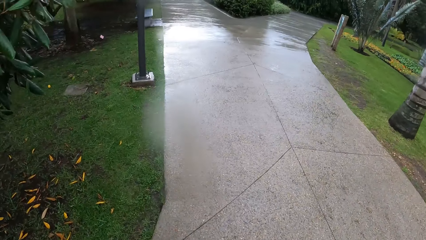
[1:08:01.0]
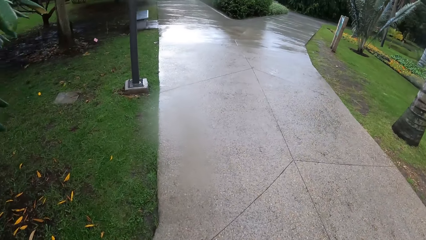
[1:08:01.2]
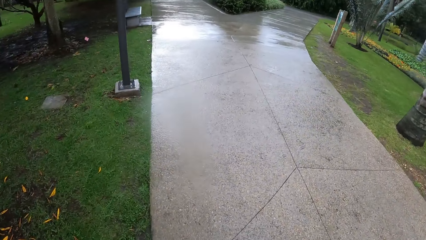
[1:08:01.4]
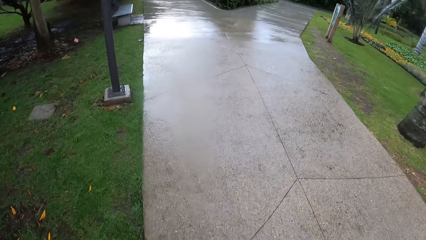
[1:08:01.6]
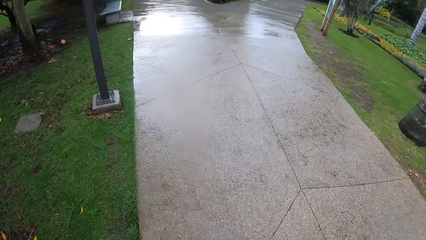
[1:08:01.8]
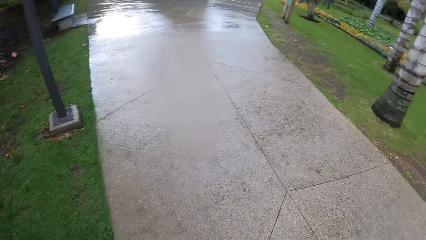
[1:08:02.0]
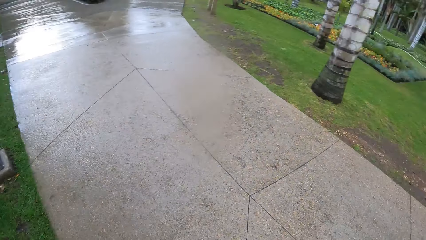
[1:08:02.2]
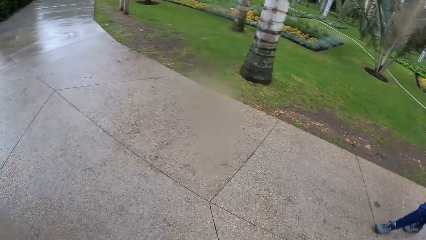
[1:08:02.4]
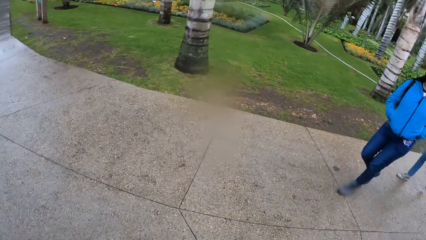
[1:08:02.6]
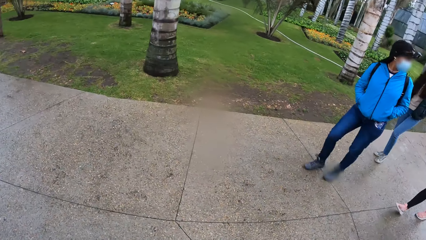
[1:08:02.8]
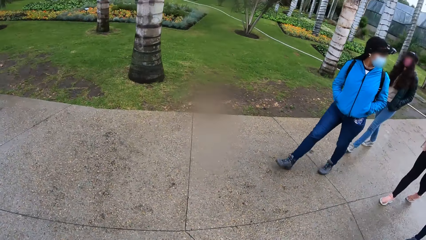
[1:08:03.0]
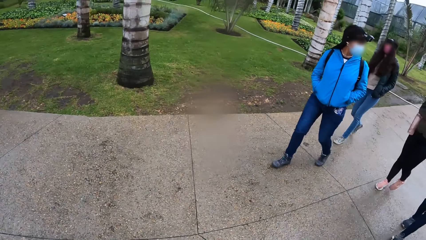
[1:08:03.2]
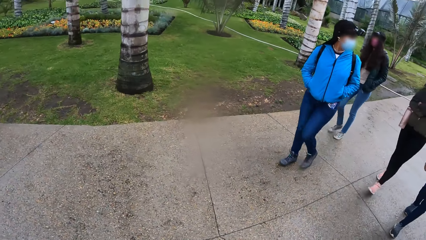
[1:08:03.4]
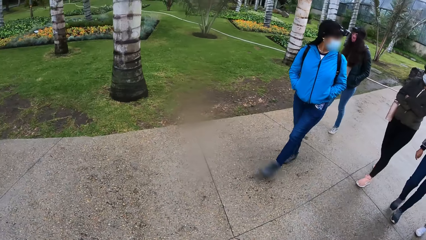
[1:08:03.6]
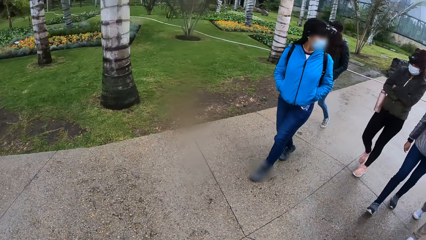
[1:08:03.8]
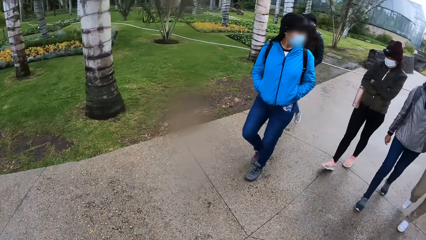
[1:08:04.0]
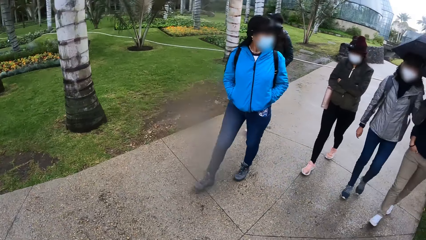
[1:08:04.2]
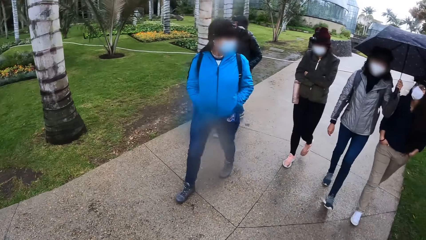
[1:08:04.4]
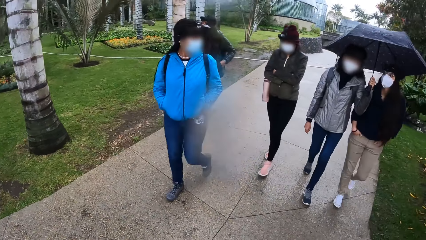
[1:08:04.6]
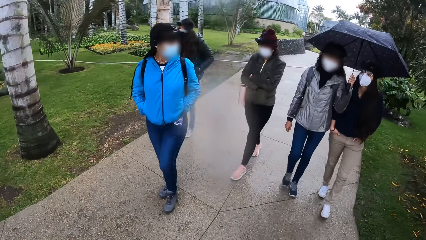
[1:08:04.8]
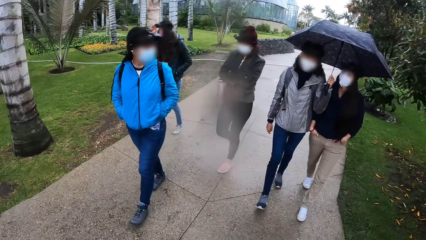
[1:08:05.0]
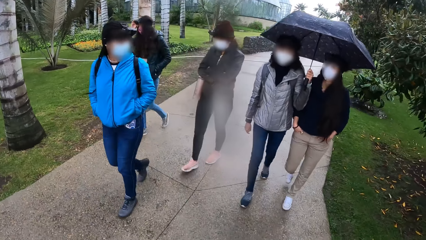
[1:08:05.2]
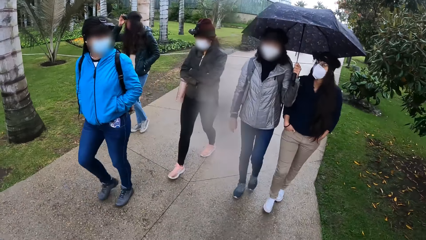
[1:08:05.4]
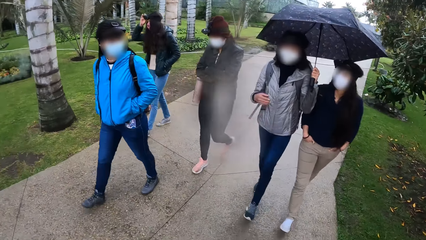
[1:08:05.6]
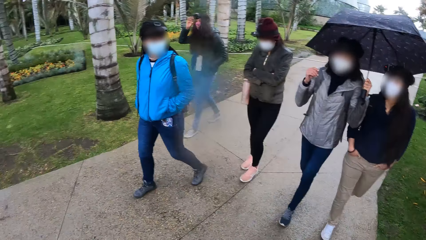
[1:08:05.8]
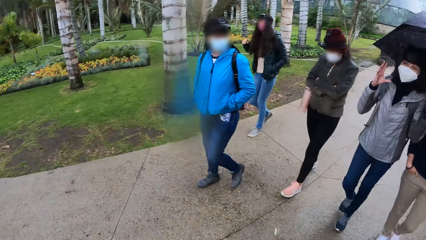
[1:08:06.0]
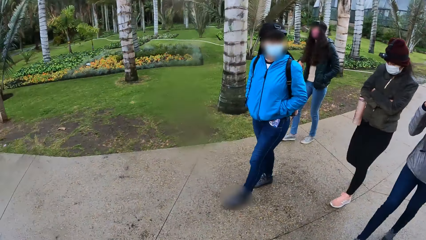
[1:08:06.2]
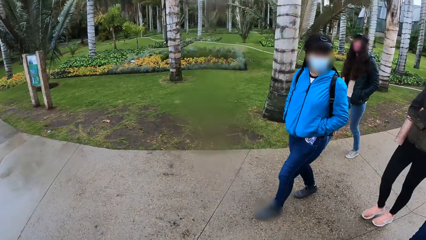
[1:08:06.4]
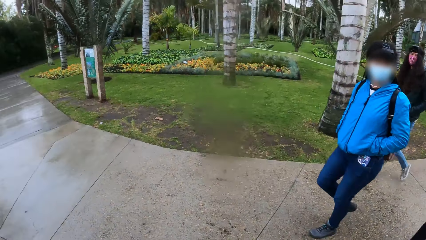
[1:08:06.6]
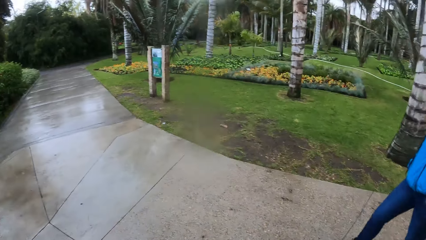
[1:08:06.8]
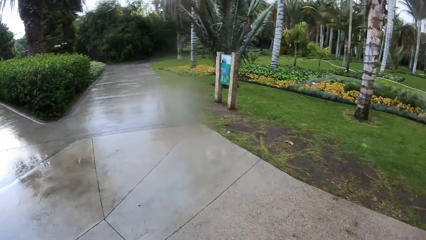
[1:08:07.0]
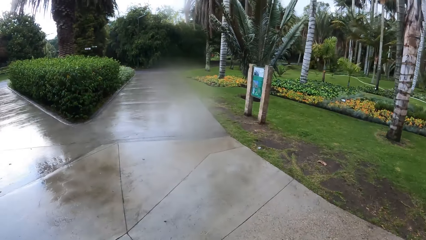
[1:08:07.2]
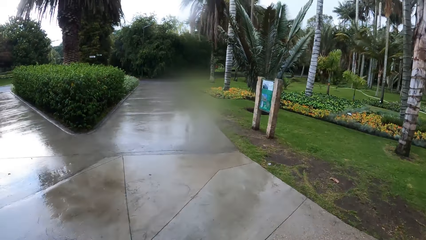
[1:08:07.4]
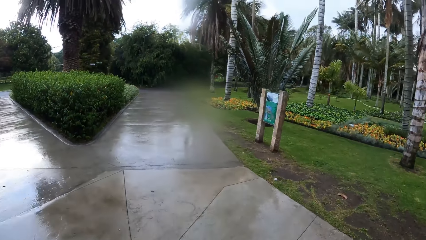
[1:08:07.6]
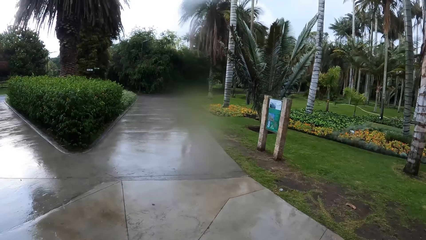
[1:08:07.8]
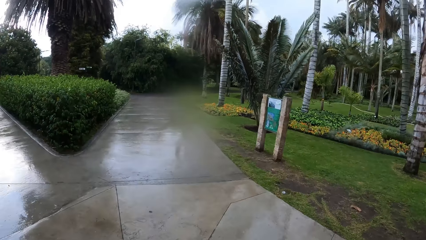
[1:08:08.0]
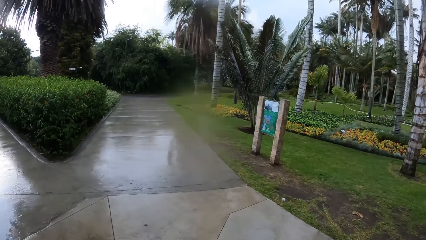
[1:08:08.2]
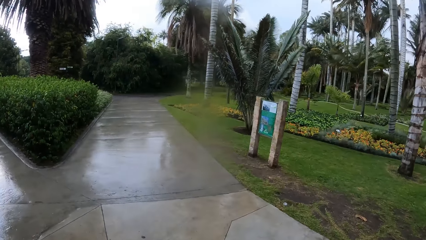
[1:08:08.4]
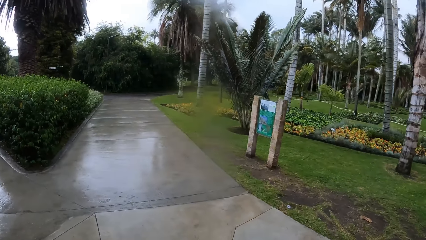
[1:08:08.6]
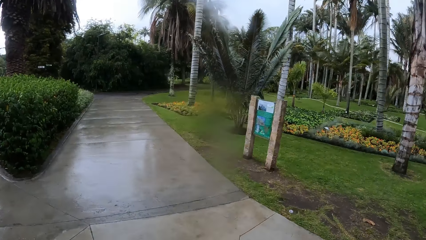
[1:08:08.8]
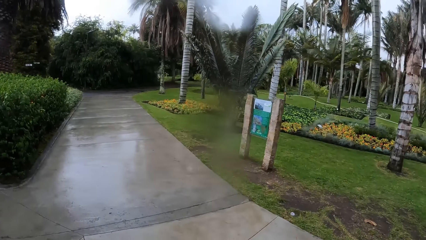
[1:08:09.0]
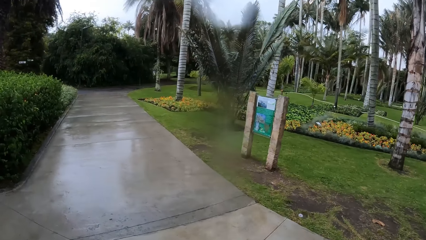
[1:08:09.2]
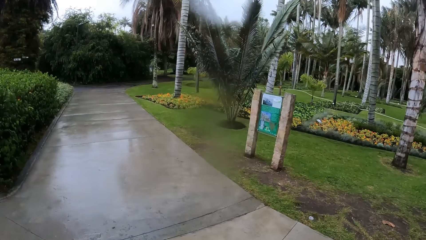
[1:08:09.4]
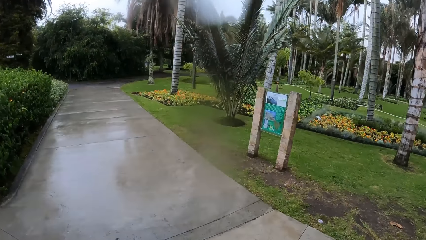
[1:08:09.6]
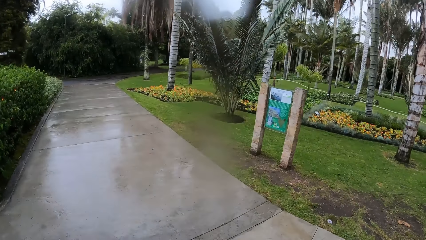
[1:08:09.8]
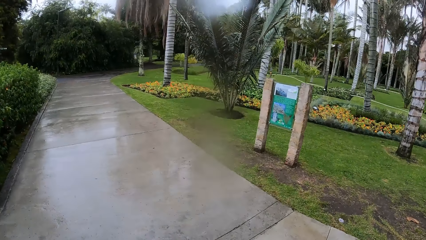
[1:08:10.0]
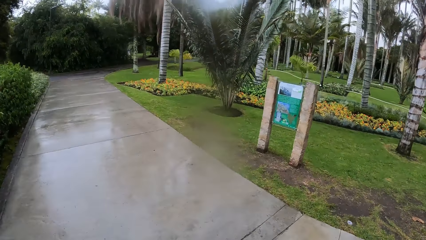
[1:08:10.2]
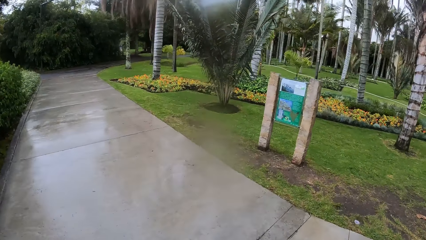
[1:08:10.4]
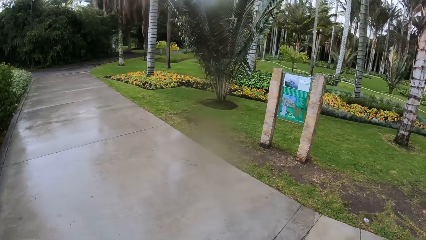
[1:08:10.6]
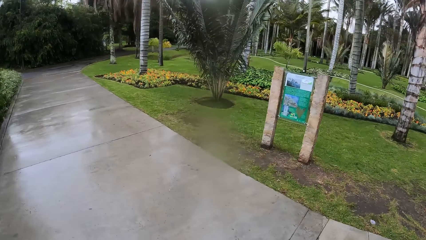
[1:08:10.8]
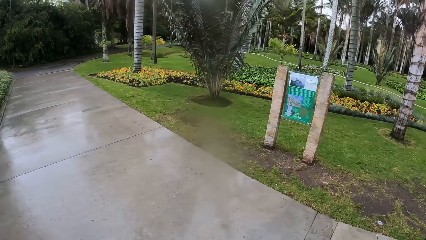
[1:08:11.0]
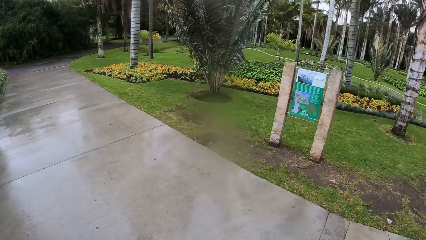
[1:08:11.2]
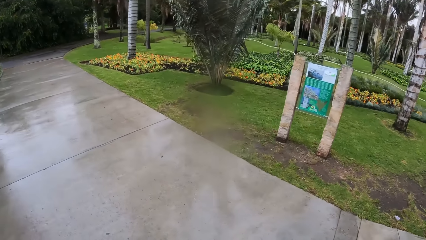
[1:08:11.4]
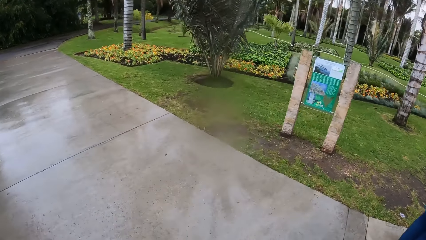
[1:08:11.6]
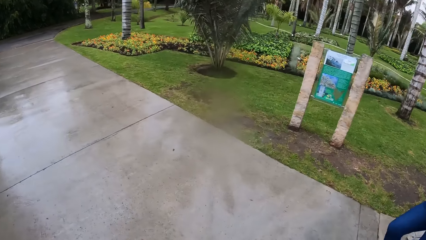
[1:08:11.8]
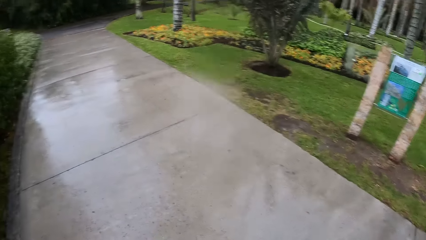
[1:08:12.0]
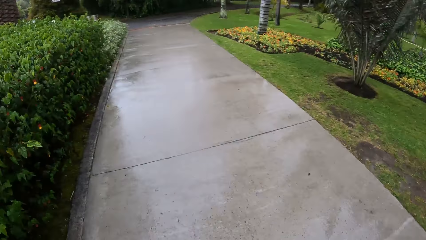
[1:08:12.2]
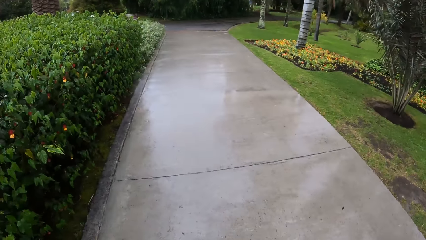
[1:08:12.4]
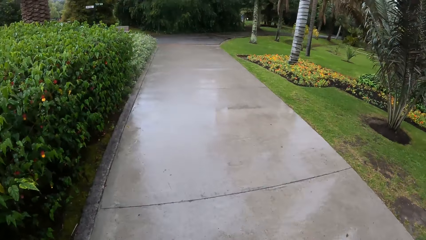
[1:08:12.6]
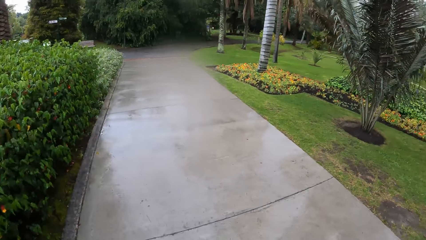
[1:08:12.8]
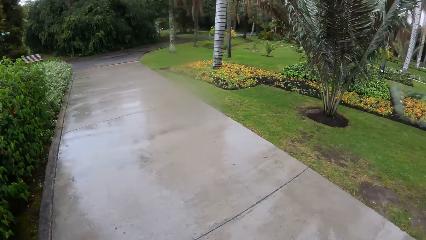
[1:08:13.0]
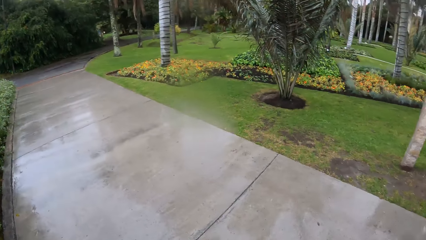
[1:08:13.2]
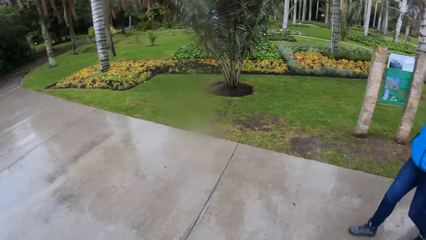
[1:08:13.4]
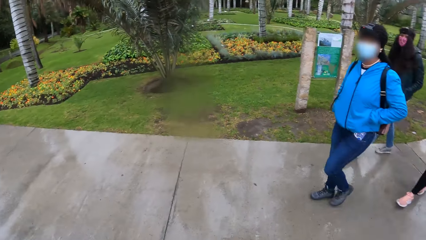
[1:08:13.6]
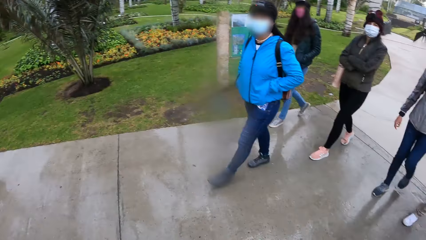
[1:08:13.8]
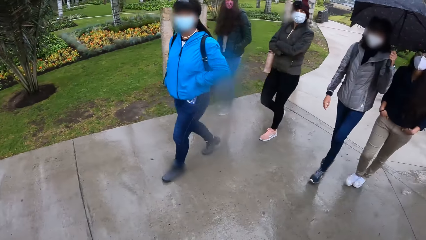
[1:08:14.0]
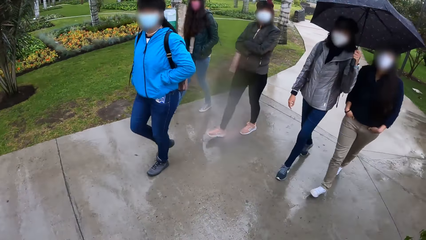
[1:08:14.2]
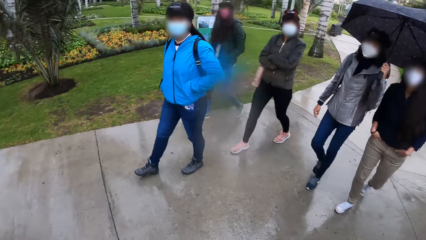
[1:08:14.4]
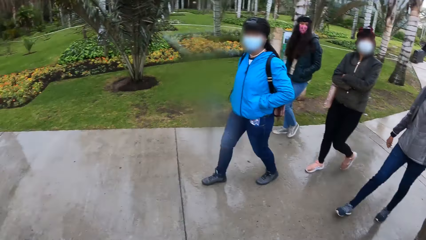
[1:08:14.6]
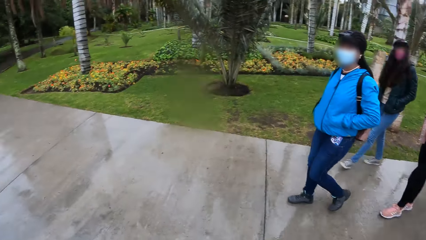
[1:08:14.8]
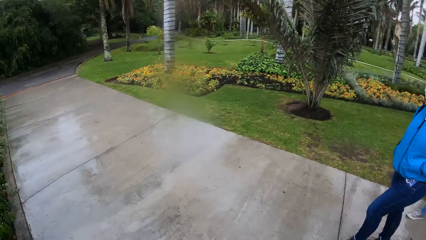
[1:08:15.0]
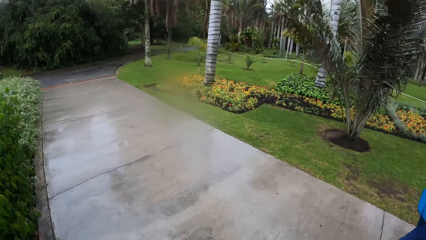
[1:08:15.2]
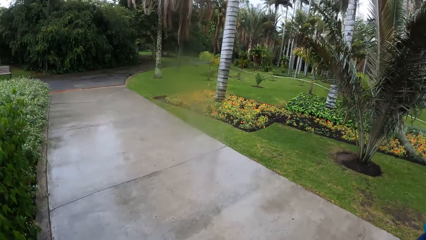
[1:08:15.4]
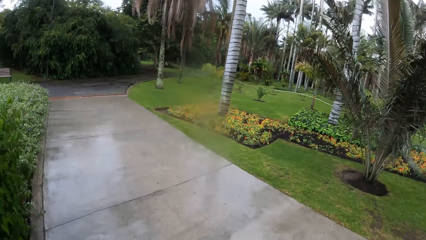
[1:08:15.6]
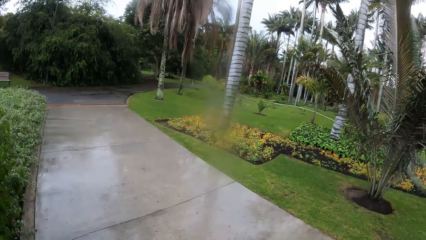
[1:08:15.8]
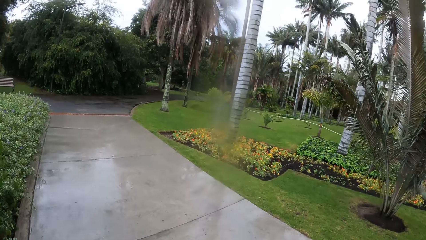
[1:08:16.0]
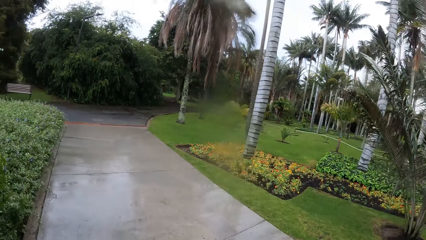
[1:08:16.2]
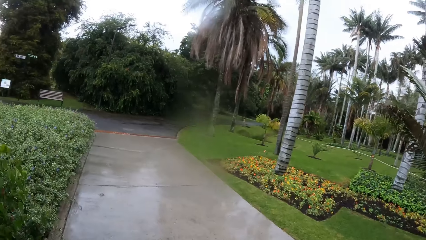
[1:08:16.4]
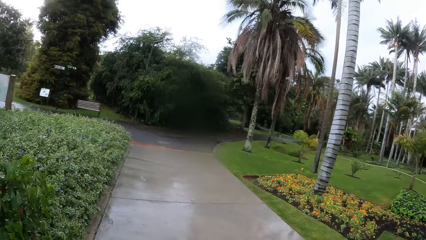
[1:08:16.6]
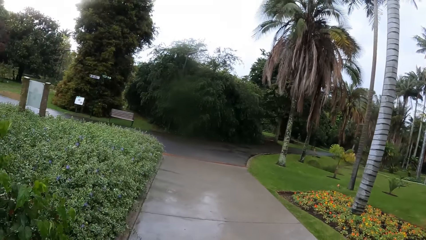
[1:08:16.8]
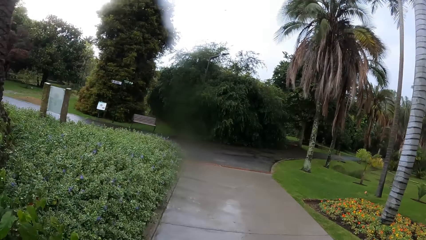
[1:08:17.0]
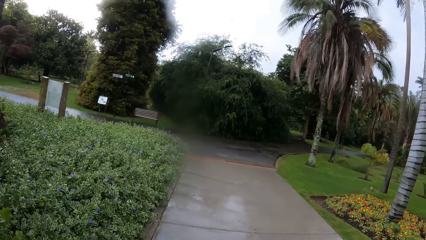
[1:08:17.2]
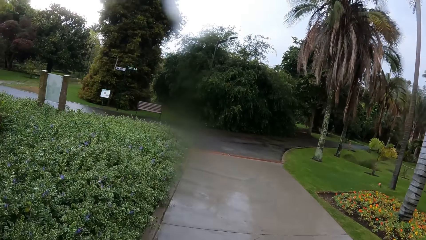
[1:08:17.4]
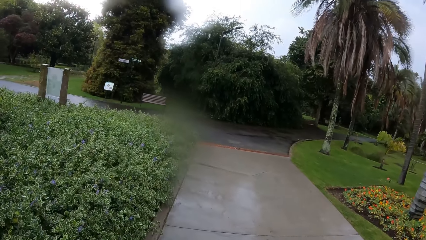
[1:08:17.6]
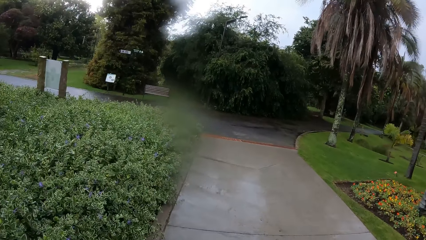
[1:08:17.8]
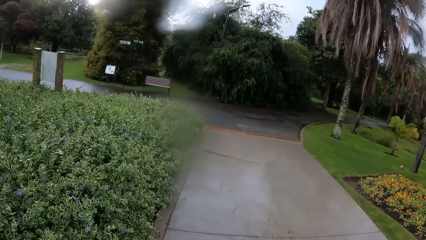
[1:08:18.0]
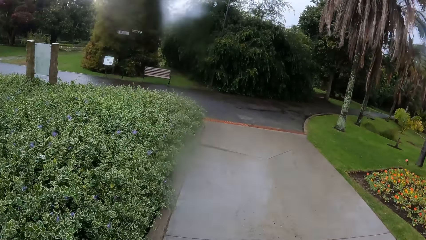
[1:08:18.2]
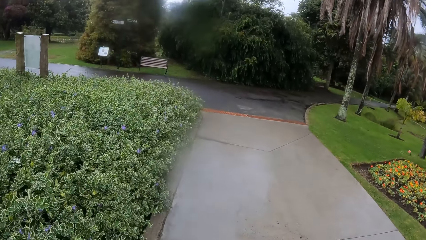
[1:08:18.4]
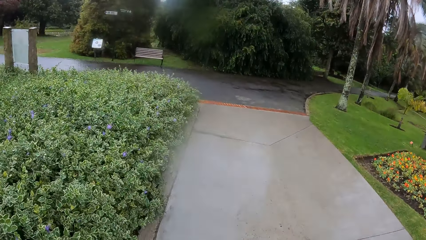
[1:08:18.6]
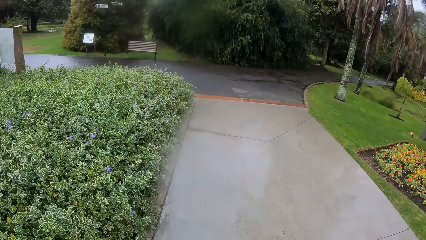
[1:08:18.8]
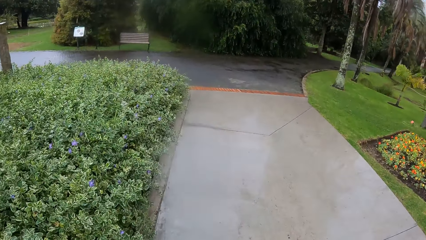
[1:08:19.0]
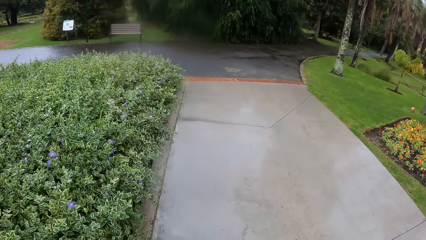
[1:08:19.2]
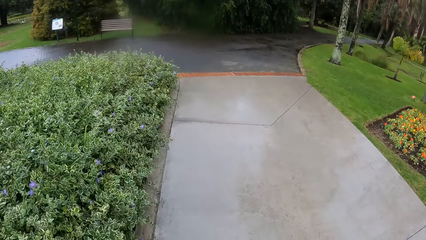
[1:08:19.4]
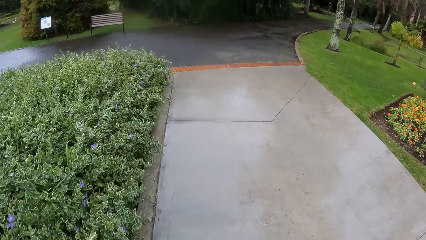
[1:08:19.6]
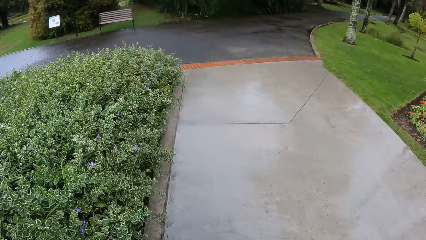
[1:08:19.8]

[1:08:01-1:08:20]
A woman interacts with another woman, a third woman and a fourth woman. A person walks on the walkway. The third woman holds an umbrella with her left hand. Another person walks on the walkway and holds the water bottle. A fifth woman holds a camera on her head with her right hand. A third person pockets the hands on her trouser. The first person adjusts the camera. The camera wearer looks at the sign post.
